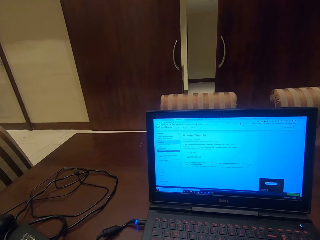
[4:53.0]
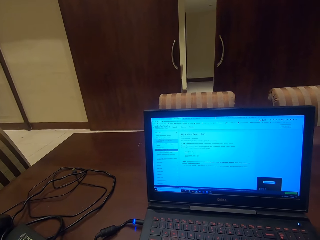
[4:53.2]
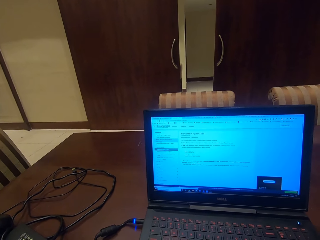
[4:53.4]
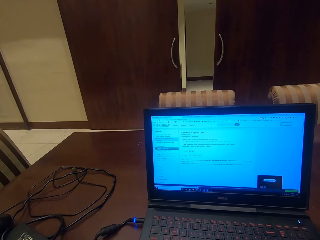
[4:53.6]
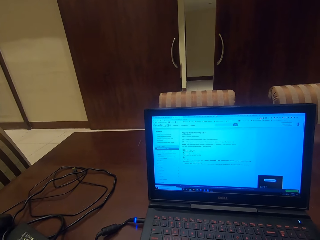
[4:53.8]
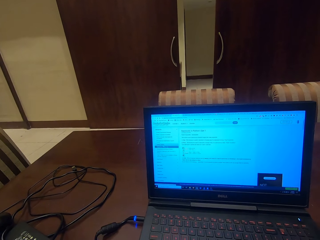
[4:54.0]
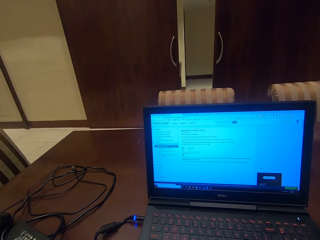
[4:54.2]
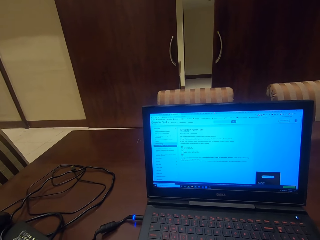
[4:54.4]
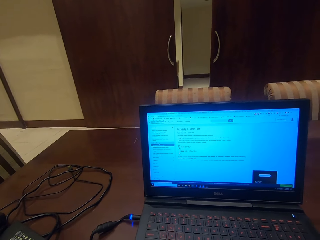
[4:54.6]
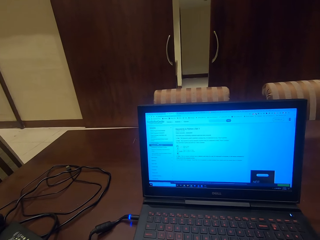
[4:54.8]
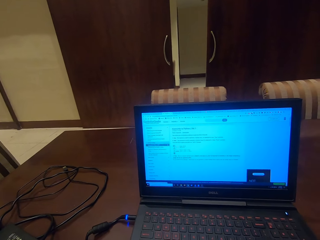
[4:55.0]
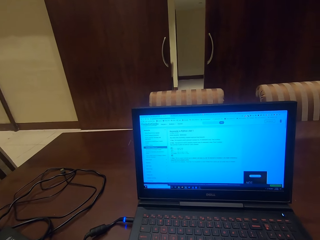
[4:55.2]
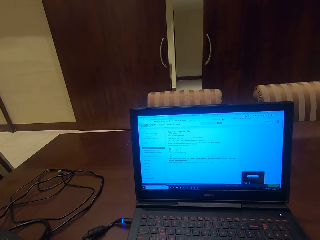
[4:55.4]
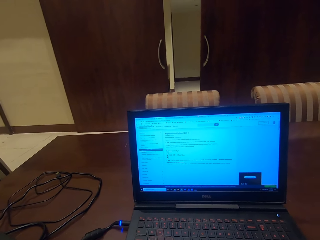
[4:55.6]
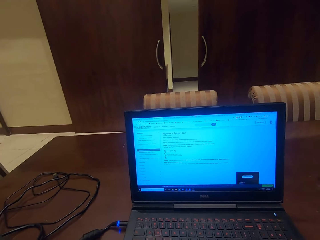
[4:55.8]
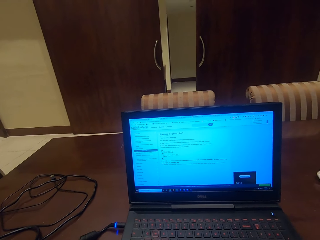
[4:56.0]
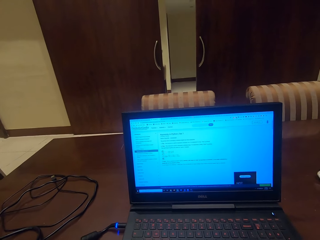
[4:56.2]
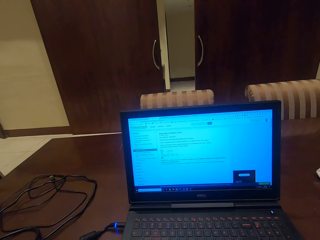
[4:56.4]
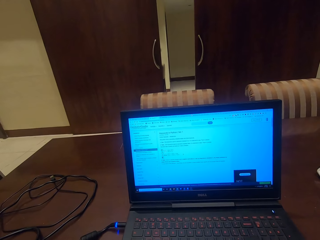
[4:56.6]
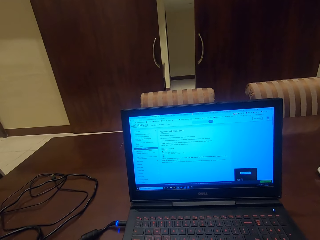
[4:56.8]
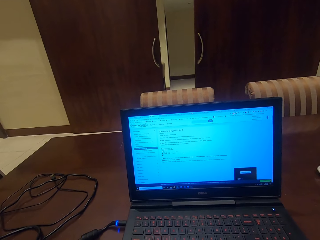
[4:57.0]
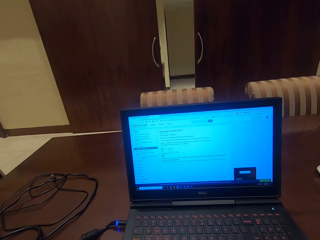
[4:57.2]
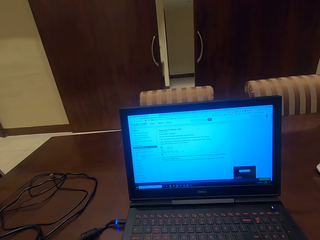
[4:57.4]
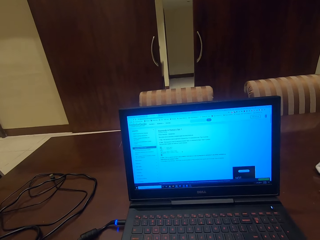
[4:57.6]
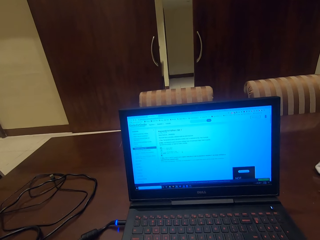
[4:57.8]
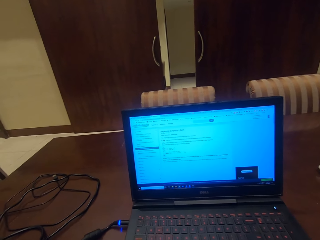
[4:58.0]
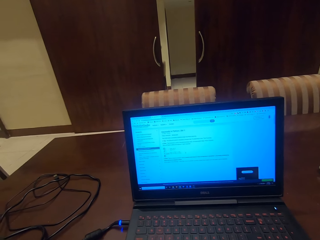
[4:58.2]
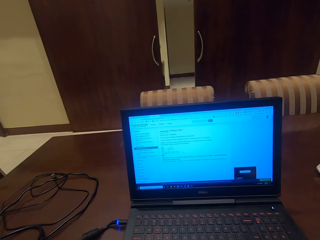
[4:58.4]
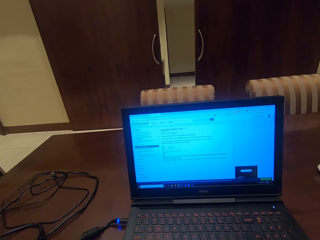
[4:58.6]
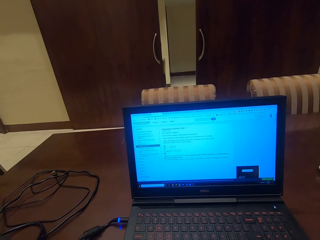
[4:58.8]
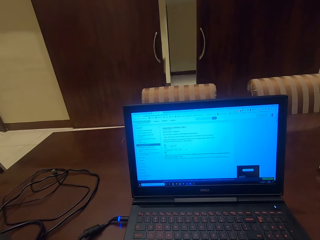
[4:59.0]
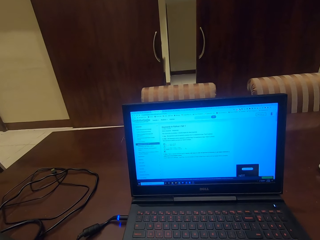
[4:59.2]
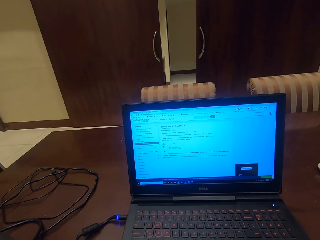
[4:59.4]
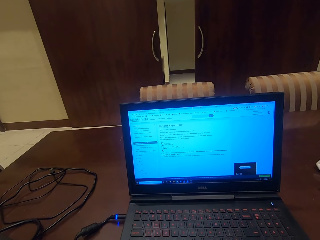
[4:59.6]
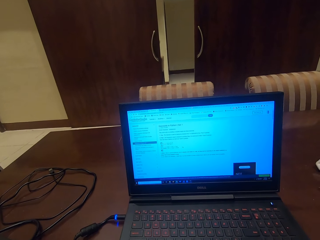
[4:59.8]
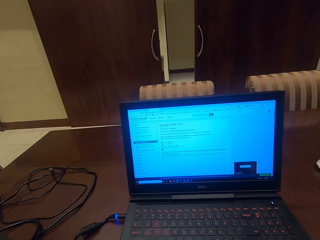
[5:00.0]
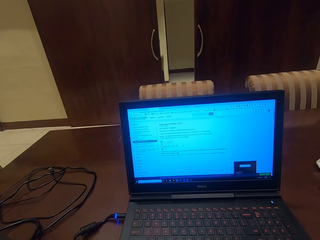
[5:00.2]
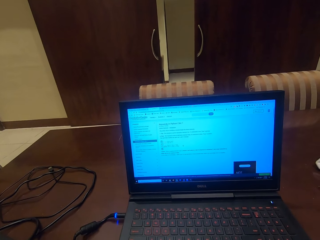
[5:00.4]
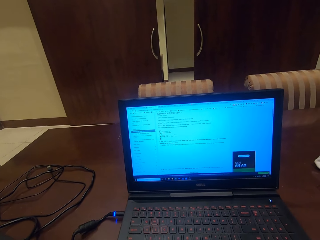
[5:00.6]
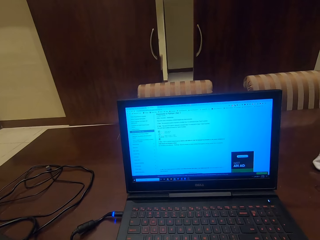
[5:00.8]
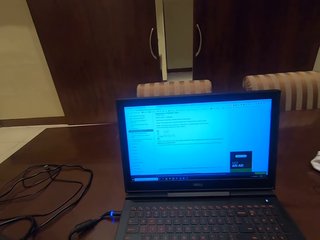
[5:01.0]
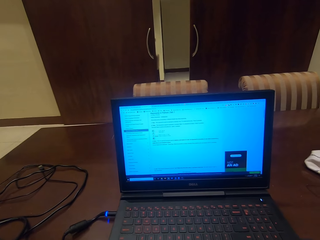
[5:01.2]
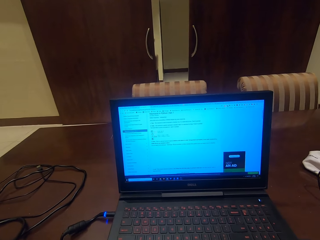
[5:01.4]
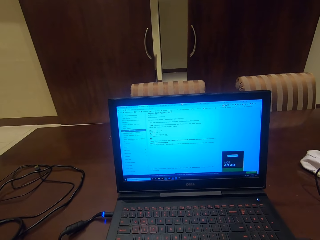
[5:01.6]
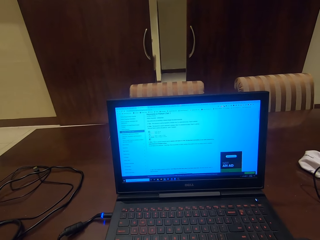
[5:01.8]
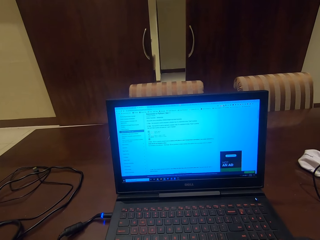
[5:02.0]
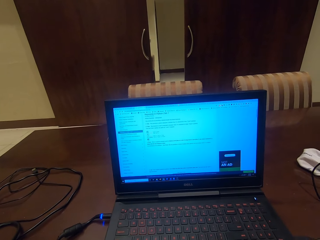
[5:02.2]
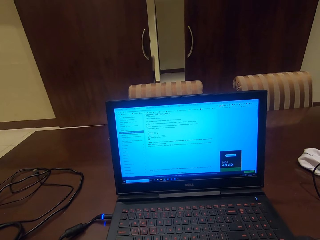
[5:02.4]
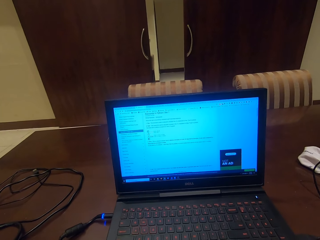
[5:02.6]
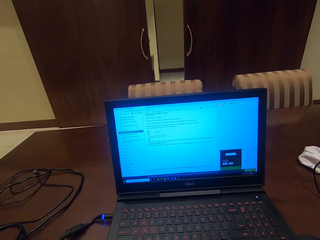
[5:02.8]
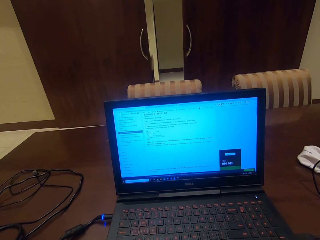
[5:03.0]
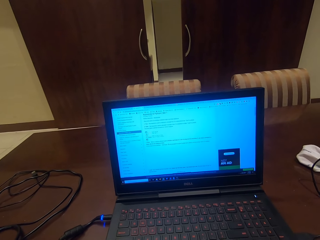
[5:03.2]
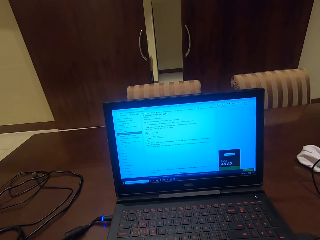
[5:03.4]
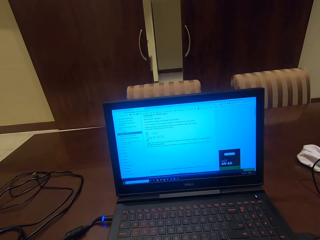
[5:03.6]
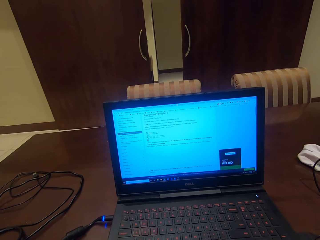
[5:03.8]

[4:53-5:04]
The camera wearer is looking at the laptop.

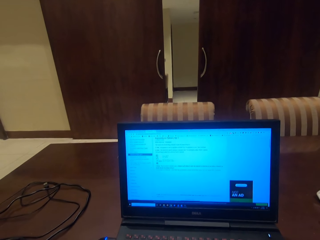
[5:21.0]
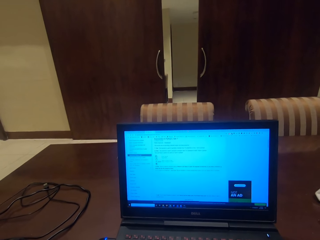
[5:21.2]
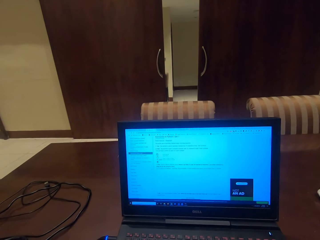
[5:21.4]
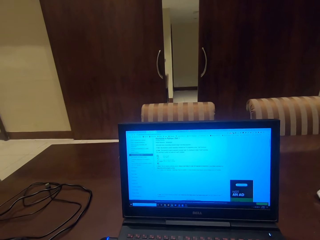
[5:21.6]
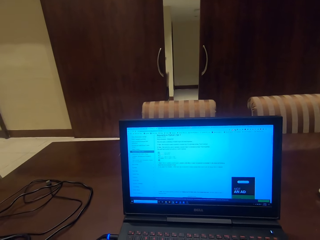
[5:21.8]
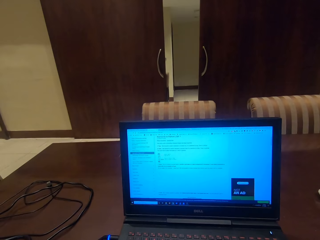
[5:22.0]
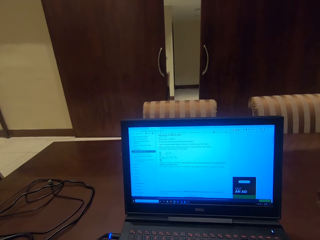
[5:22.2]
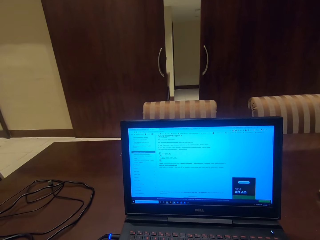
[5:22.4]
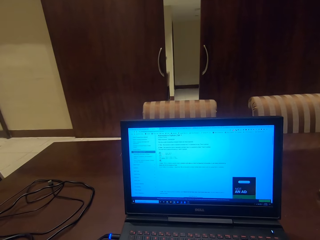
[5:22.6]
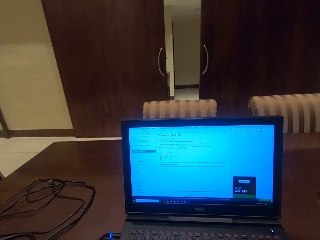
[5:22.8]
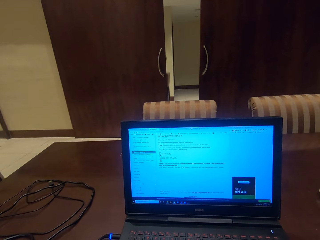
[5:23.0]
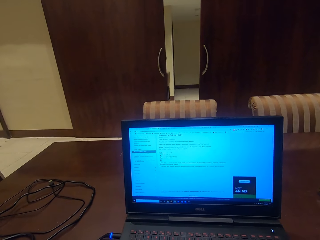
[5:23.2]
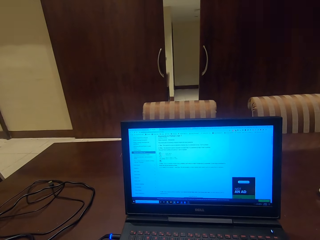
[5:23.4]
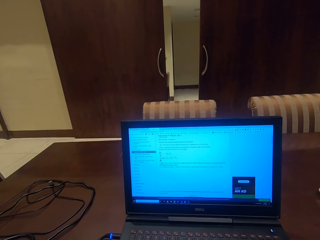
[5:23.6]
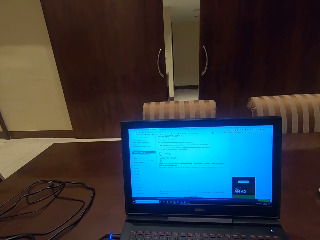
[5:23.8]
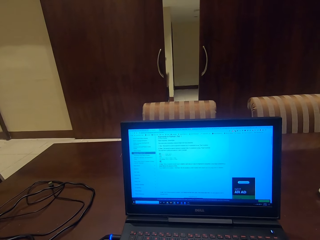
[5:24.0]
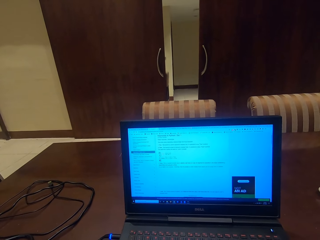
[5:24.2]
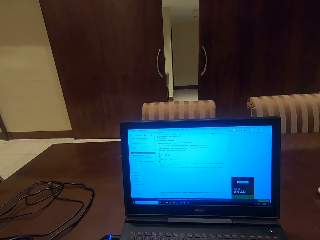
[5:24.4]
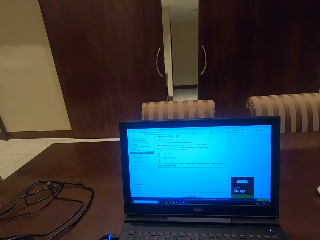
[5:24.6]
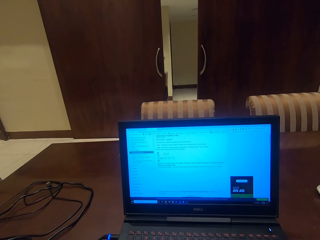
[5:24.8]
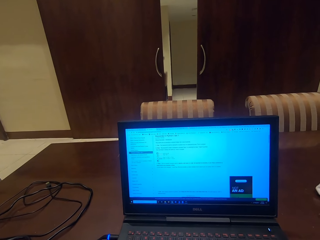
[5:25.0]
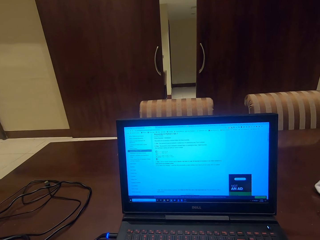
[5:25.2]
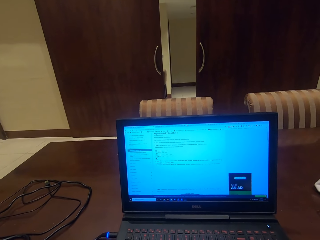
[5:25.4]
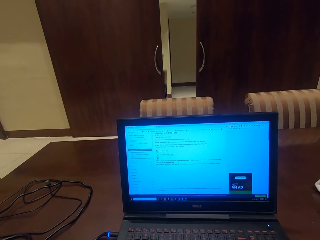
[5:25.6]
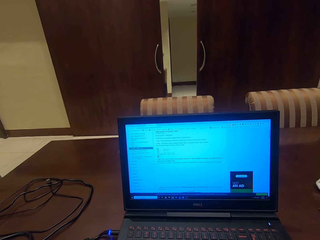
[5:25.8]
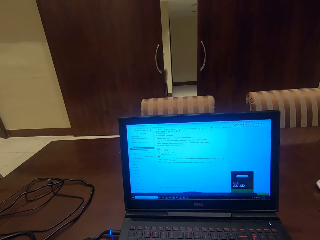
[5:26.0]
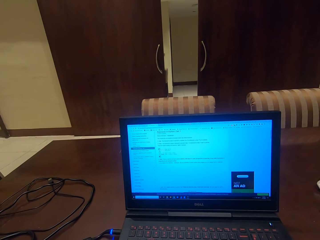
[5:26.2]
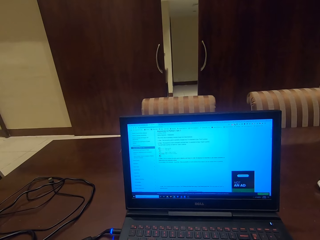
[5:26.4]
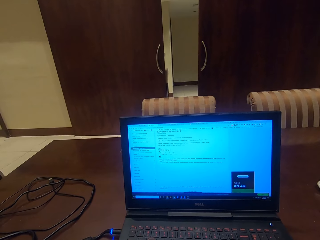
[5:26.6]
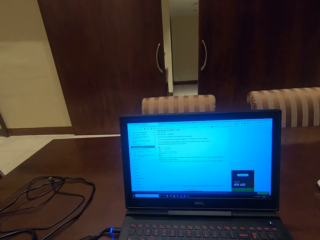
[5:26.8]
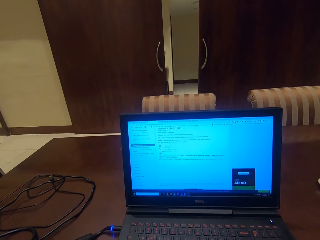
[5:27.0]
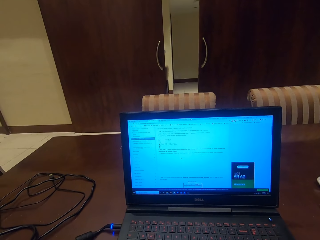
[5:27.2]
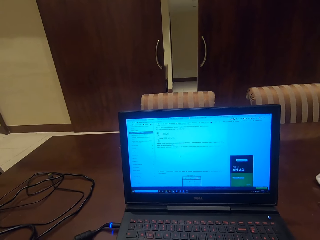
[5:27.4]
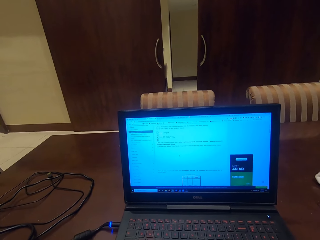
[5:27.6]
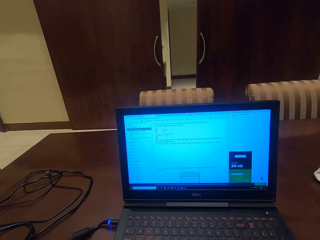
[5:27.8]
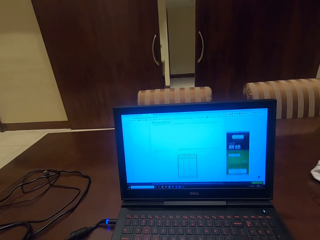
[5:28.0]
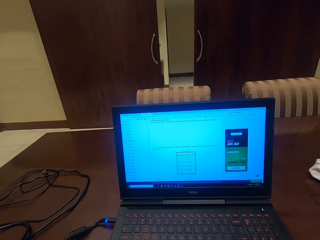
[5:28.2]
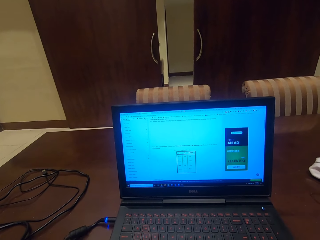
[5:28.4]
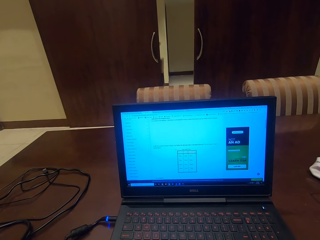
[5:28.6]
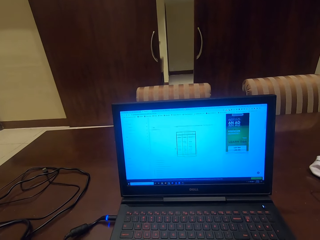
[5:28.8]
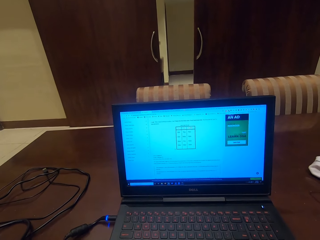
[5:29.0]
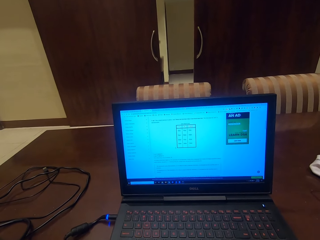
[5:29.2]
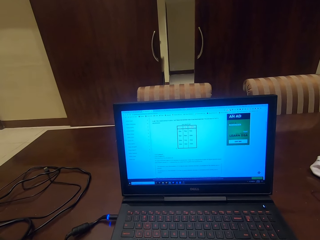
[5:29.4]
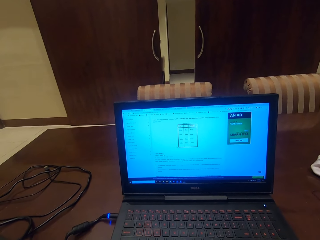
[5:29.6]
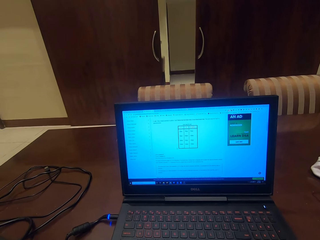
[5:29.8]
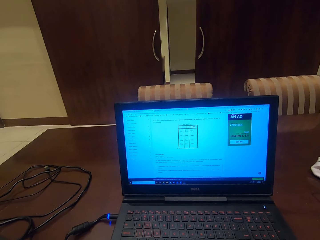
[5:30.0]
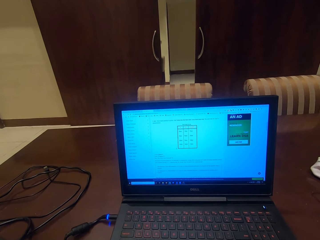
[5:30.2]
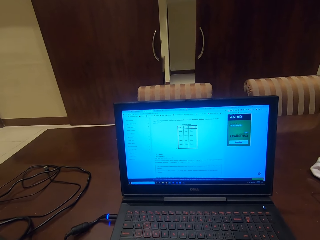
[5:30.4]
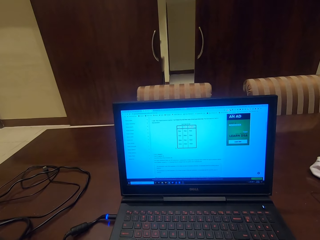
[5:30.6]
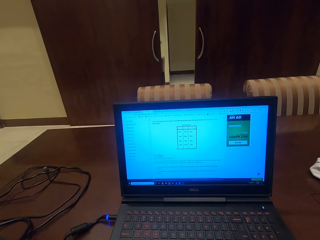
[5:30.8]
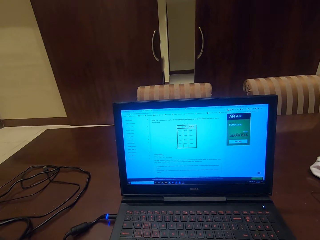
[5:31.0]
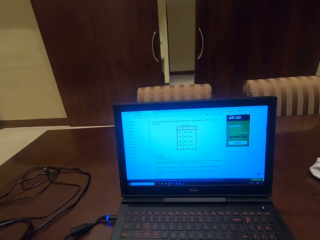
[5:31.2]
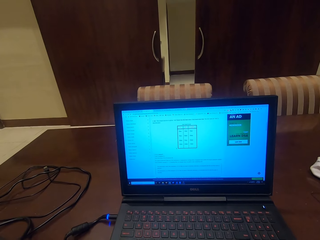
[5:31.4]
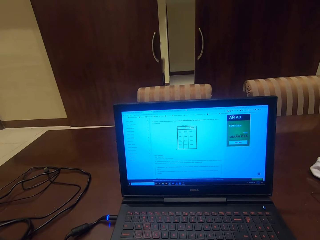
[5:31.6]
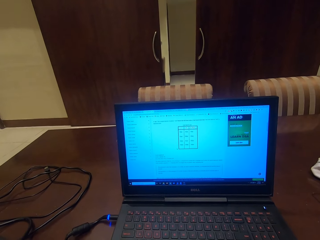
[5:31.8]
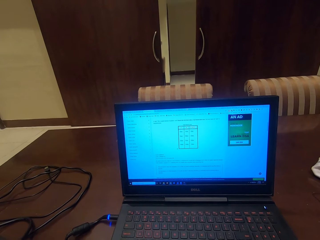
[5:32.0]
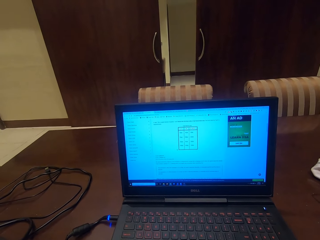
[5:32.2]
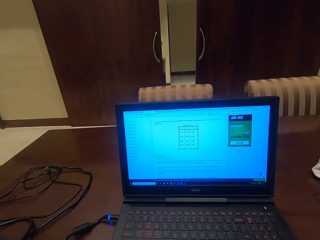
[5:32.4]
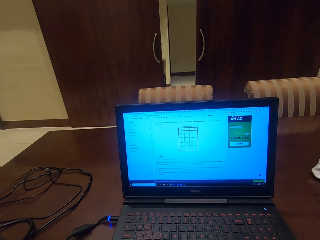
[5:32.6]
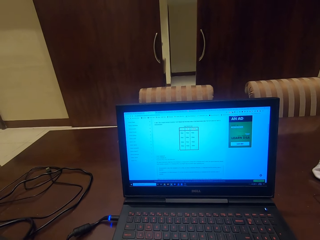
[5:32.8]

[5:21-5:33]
The camera wearer is typing on the laptop.
